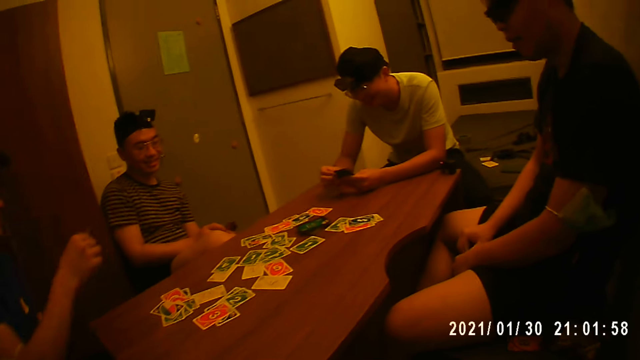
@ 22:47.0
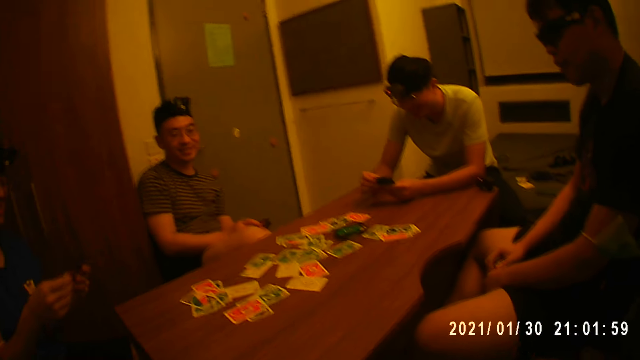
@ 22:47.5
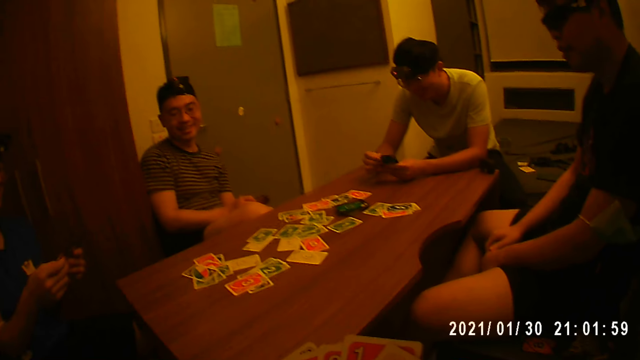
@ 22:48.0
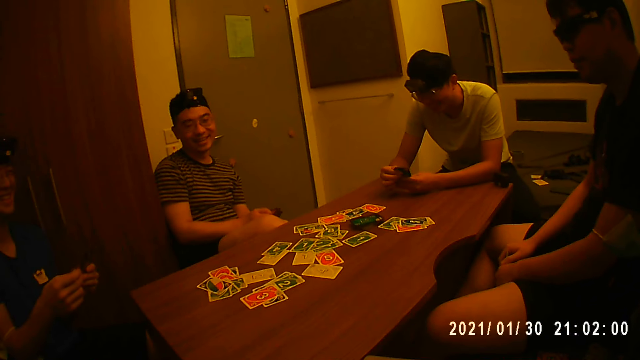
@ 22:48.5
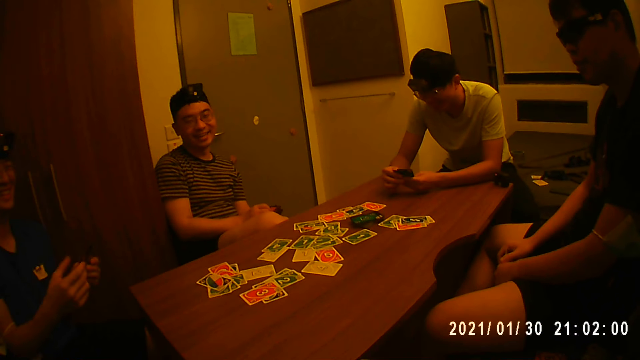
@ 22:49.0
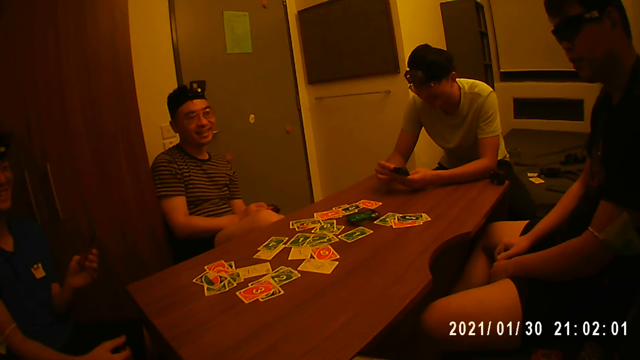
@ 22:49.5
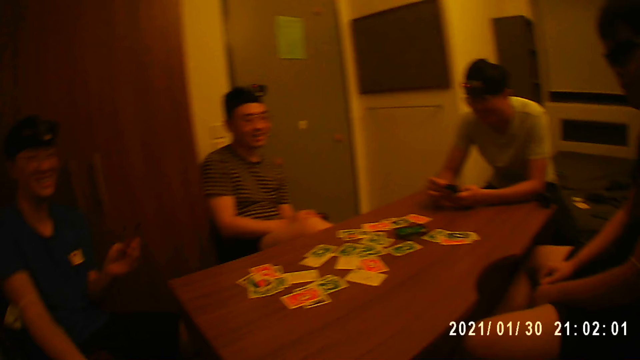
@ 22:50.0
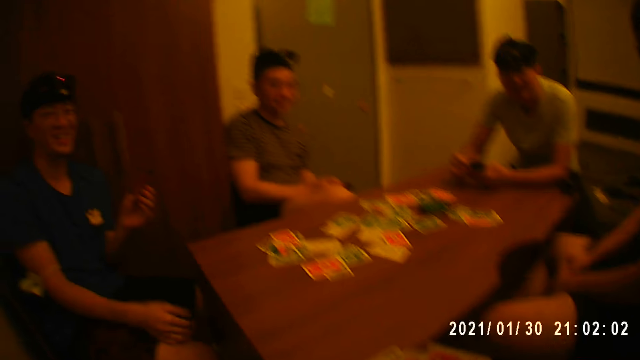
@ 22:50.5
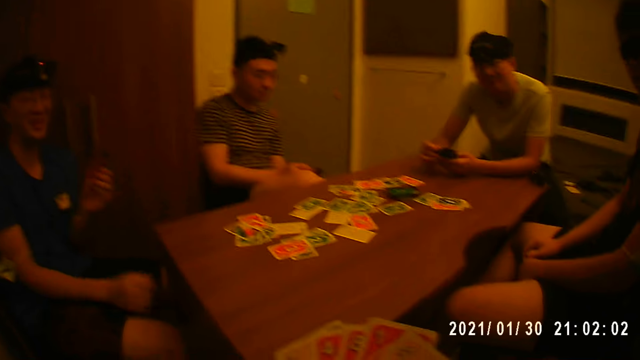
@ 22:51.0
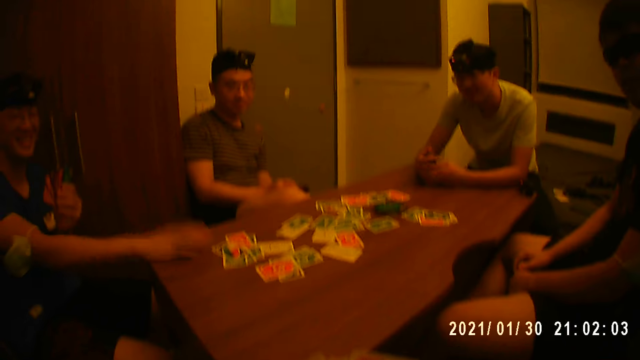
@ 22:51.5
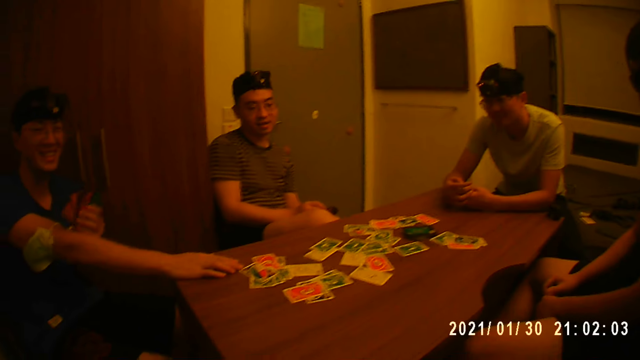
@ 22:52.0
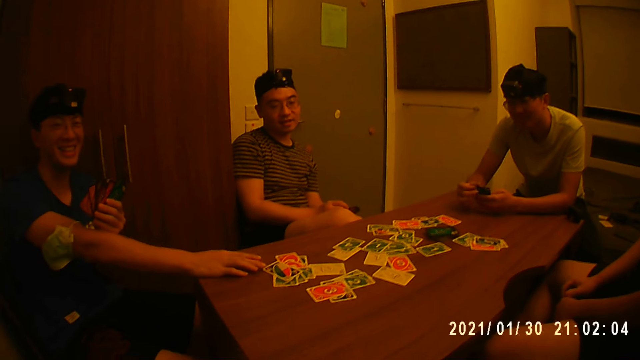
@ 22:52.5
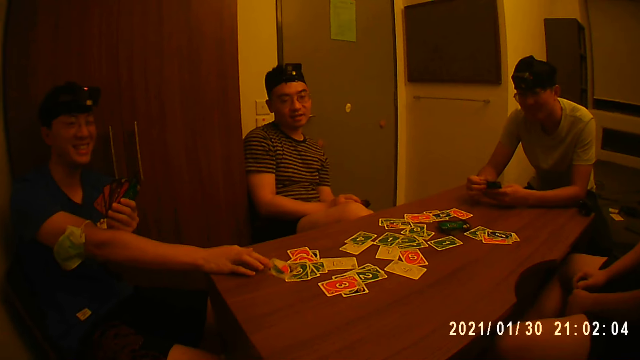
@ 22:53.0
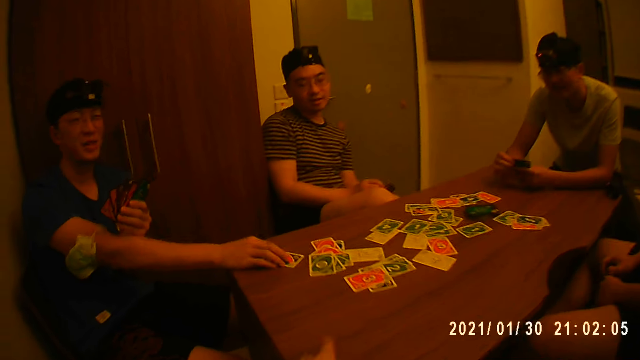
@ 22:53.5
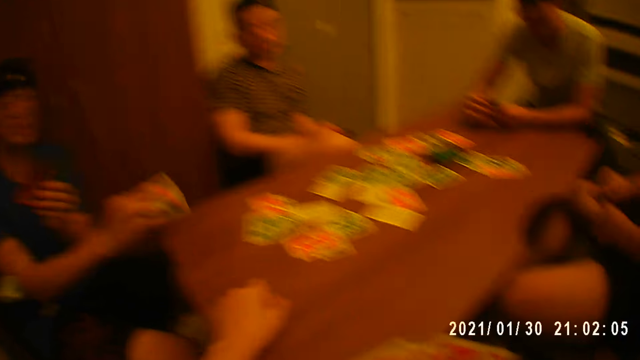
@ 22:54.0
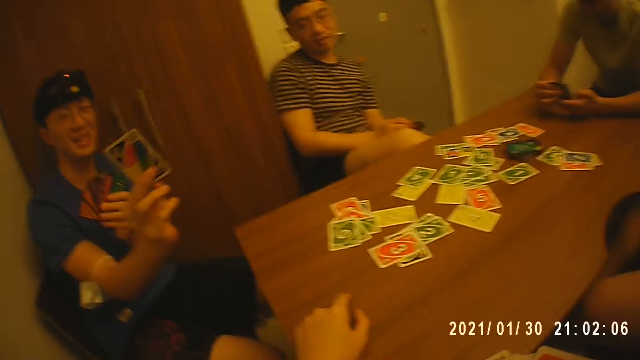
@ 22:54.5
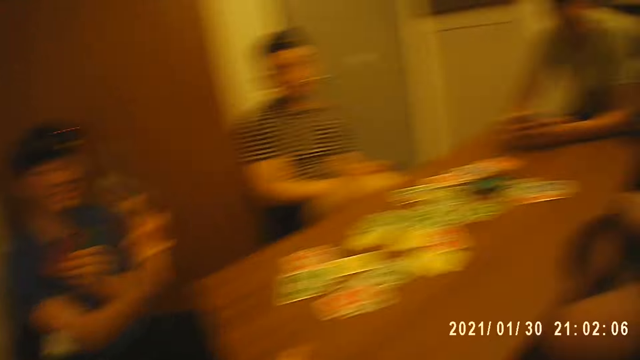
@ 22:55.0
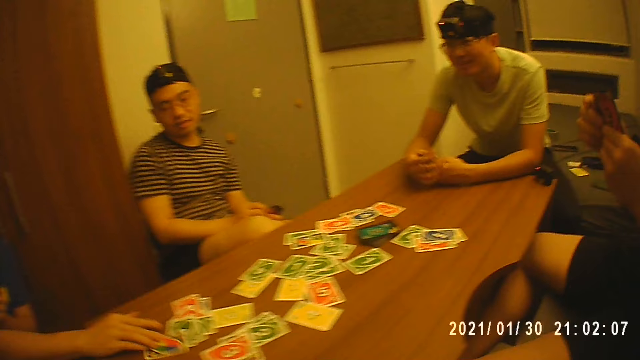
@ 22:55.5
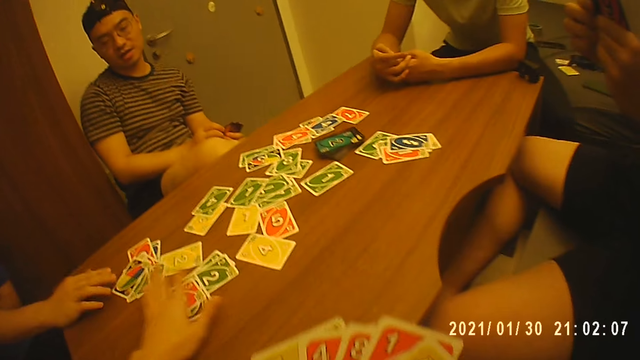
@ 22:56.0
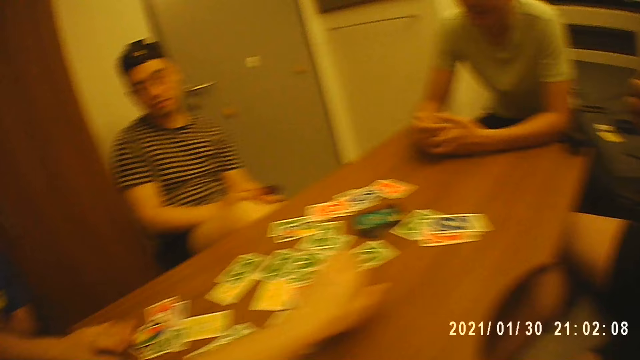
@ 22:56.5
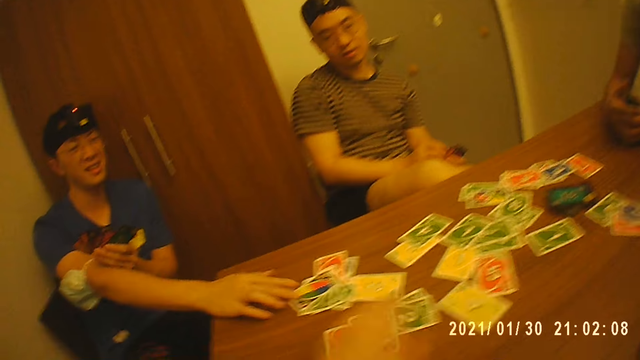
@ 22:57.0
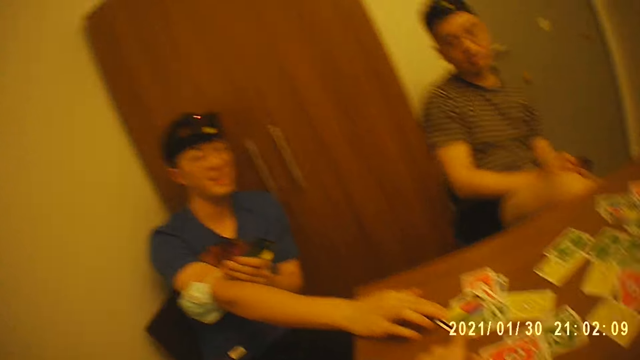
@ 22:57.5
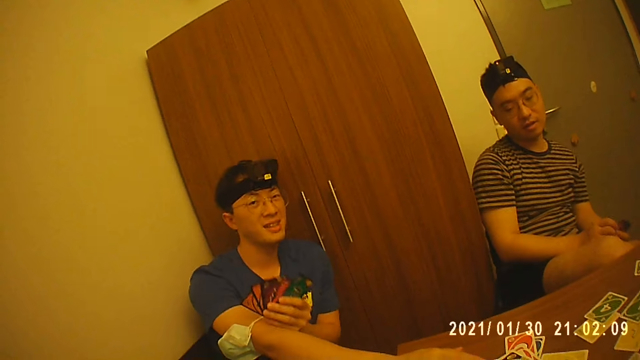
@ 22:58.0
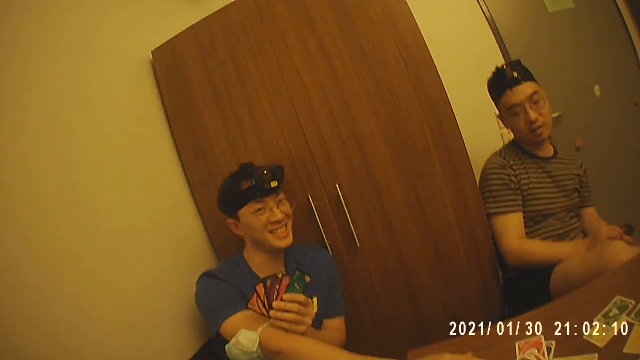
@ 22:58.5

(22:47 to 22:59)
A man looks at the cards in his hands. Another man puts his hand on the table. The first man looks at the cards on the table. The second man raises a card. The camera wearer touches the table. A third man raises cards in his hands. The second man throws a card on the table. The camera wearer pushes cards on a table. The second man nods his head.

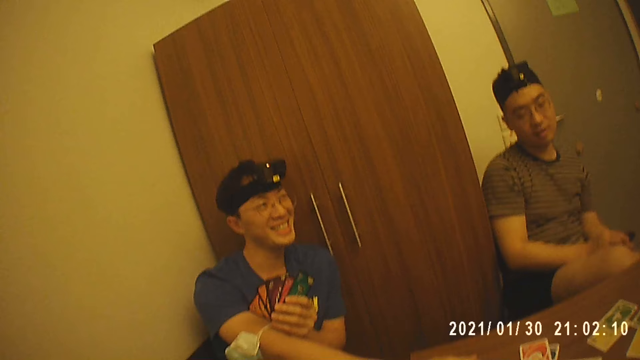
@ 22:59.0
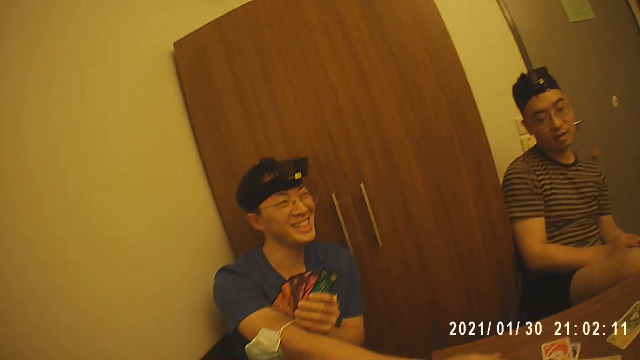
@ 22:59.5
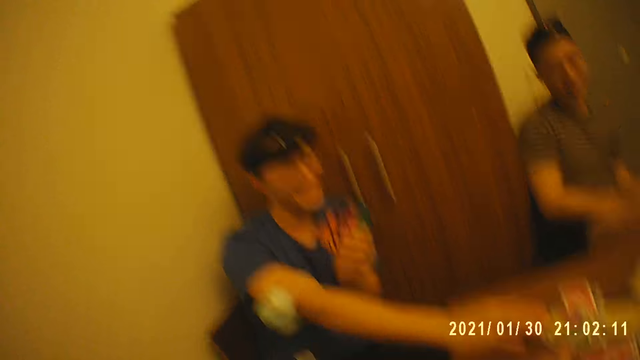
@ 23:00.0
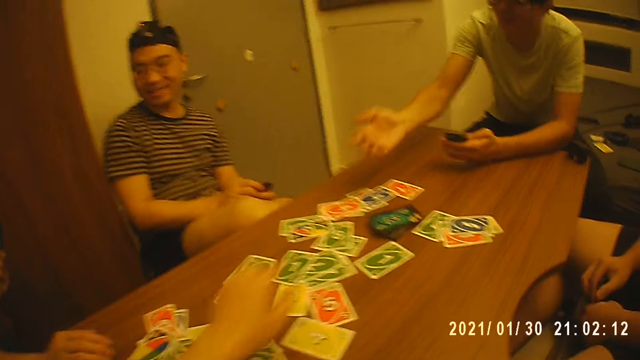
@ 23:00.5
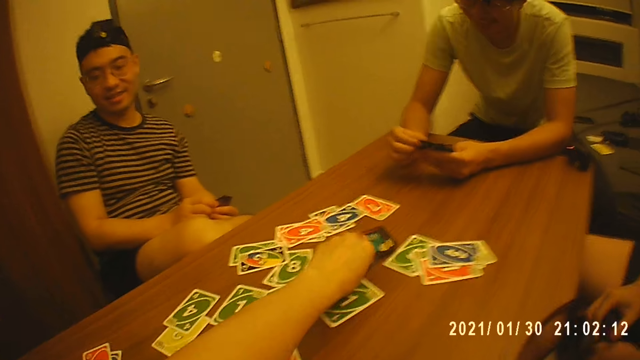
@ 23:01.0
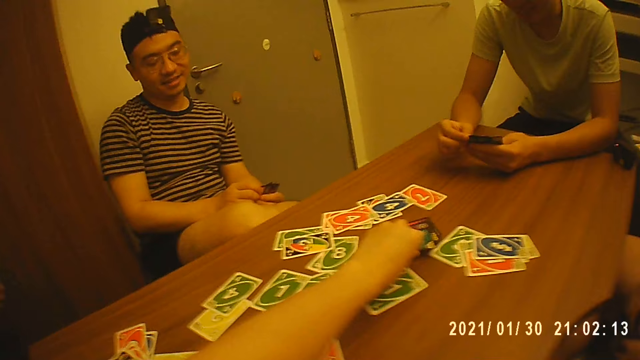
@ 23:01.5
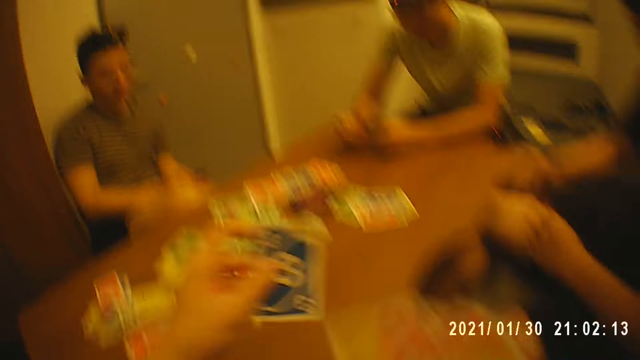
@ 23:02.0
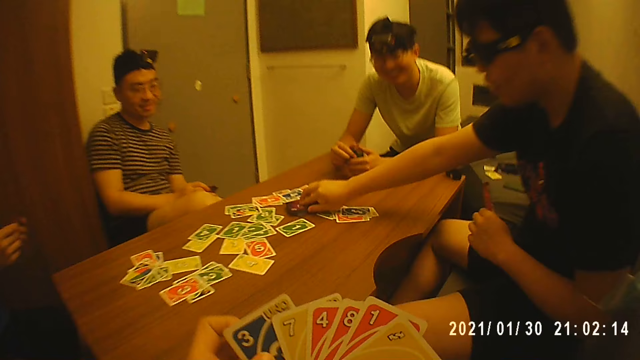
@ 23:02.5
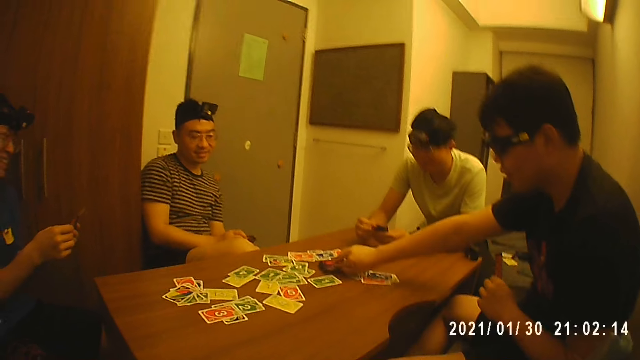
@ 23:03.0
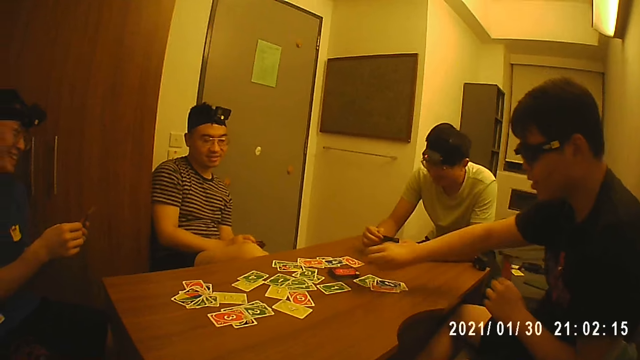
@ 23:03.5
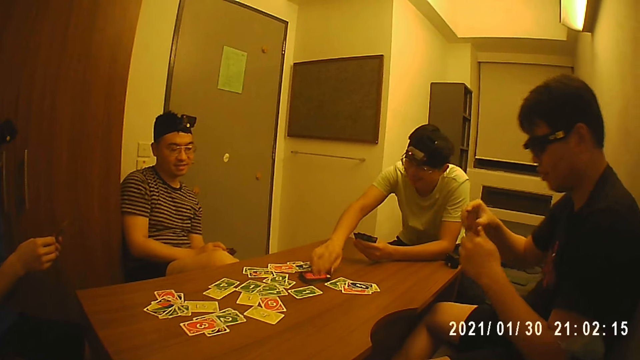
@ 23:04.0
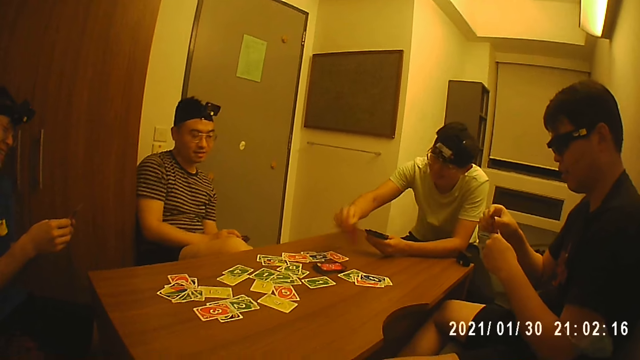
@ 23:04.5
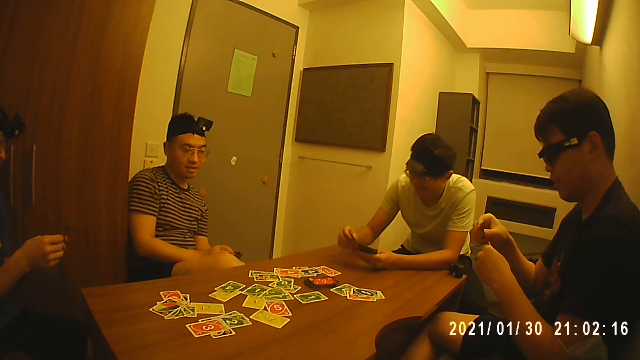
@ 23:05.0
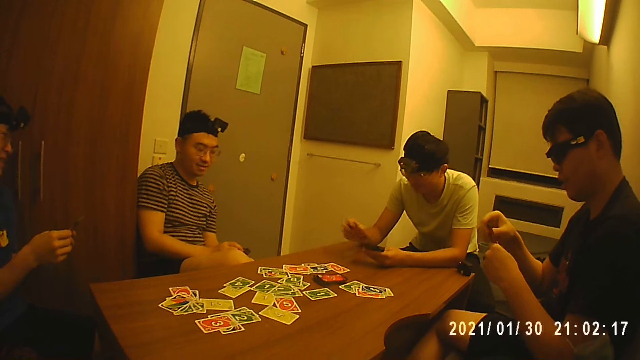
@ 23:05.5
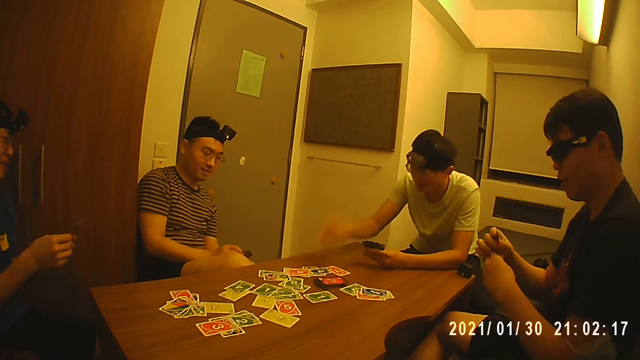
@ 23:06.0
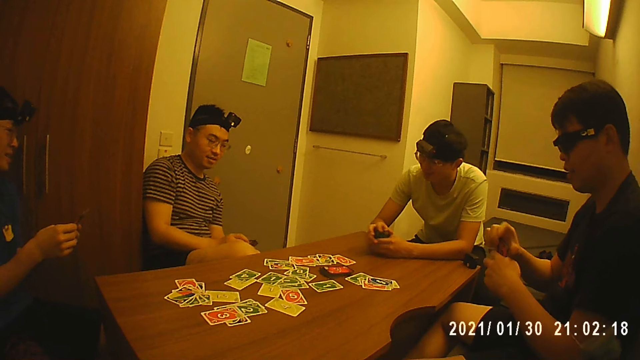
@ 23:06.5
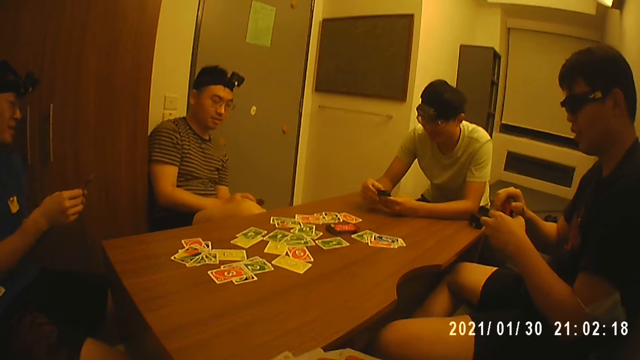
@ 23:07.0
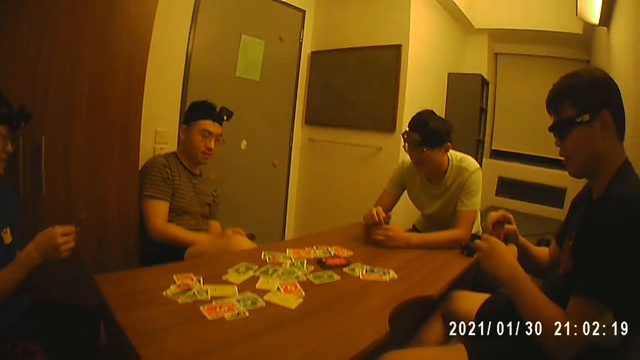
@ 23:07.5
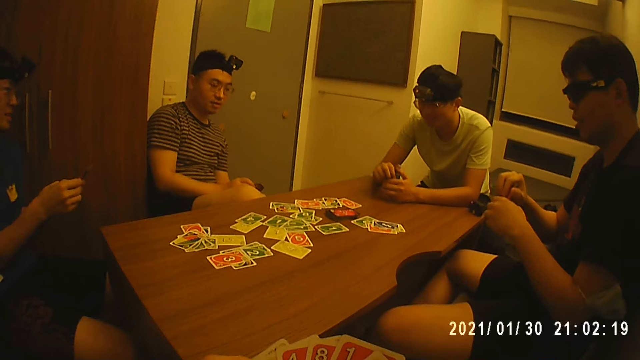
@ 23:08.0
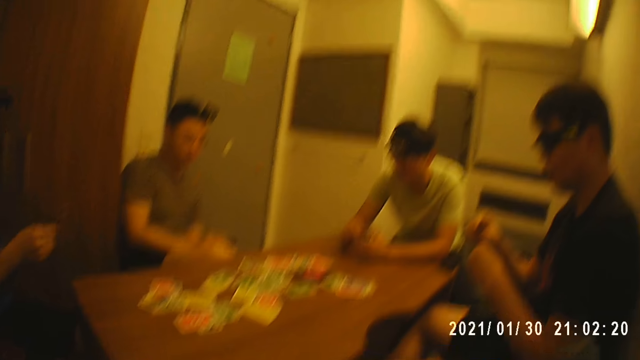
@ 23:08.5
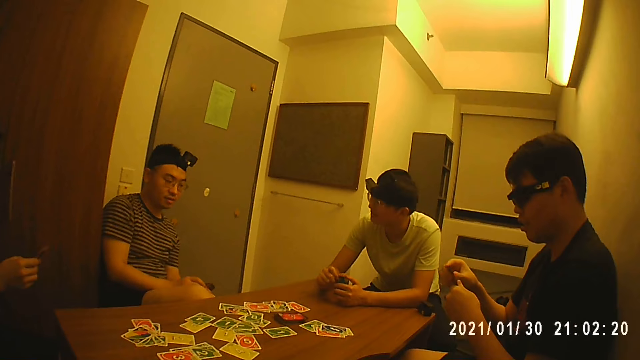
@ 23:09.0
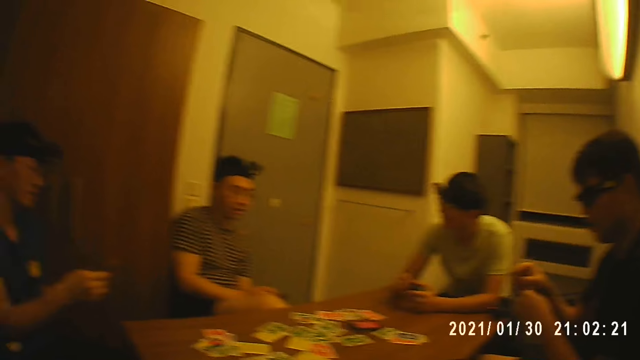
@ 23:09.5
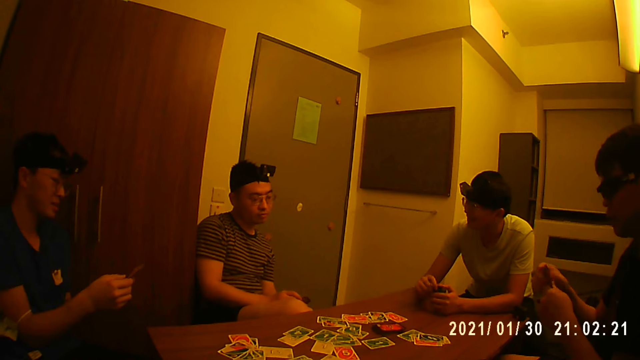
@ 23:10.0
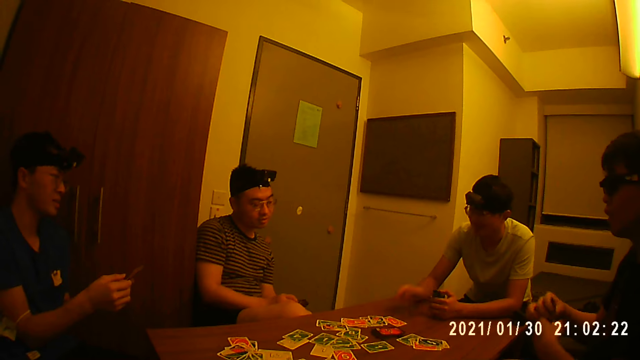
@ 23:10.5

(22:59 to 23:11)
The camera wearer looks around. A man holds the cards in his hands. The camera wearer picks a card from the table with his left hand. Another man takes a card on the table with his left hand. The camera wearer holds cards in his hands. The first man looks at the cards in his hands. A third man holds cards in his hands. The first man takes a card on the table with his right hand. The second man looks at the cards in his hands. The first man puts a card in his hands. The camera wearer looks at cards on the table. The first man throws a card on the table. The first man drops the card on the table with his right hand. The first man holds the cards in his hands. The second man touches cards in his hands and raises cards in his hands. The first man looks at a fourth man. The first man takes a card on the table.
